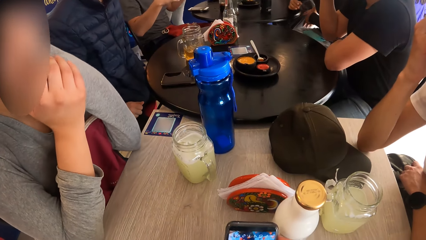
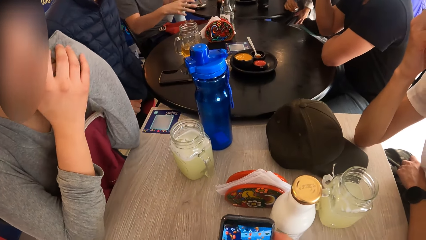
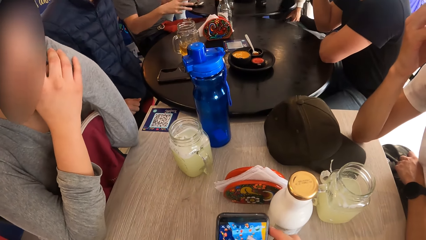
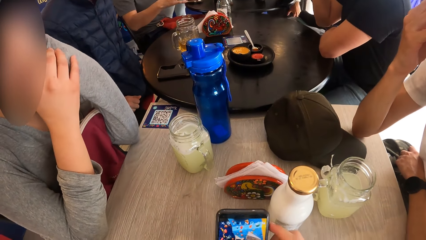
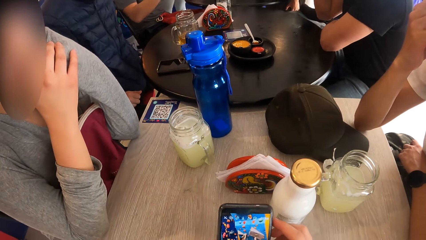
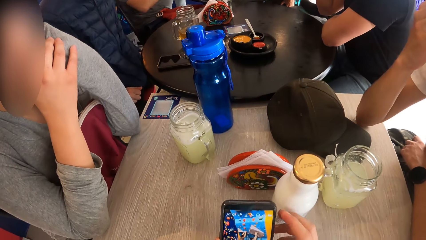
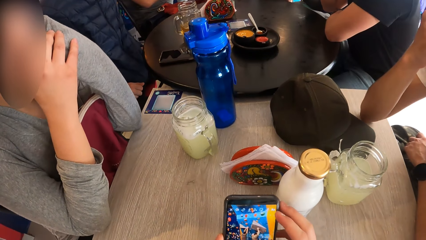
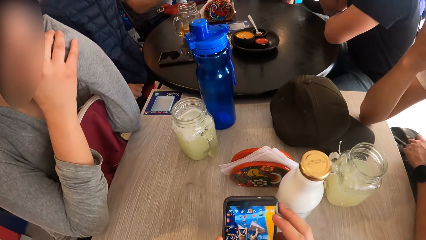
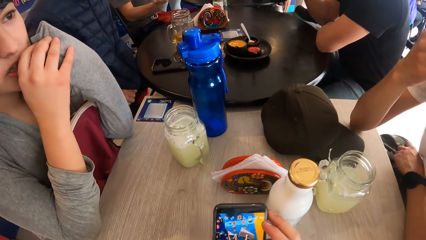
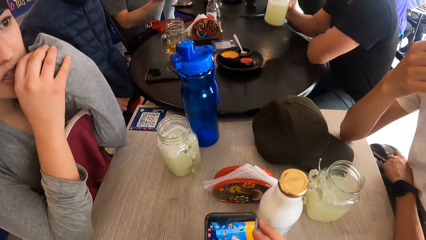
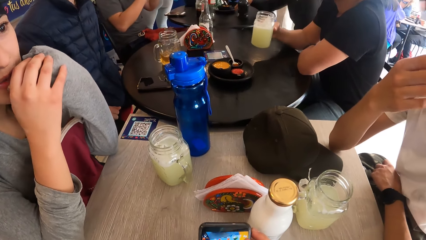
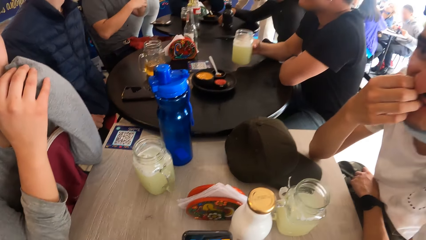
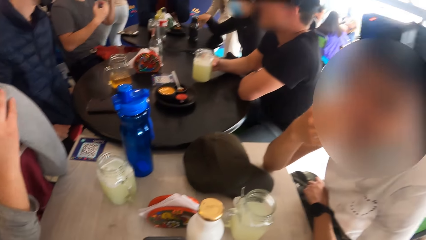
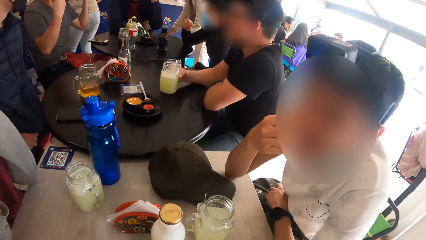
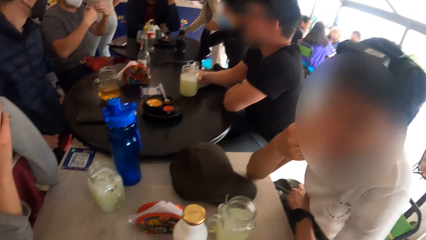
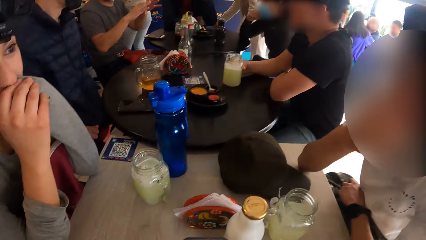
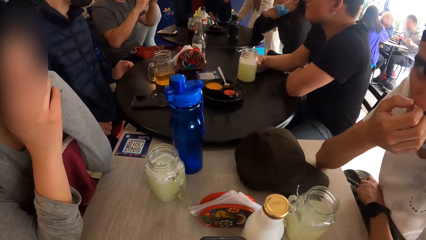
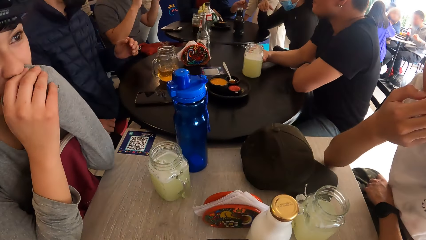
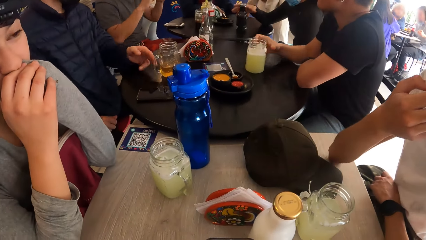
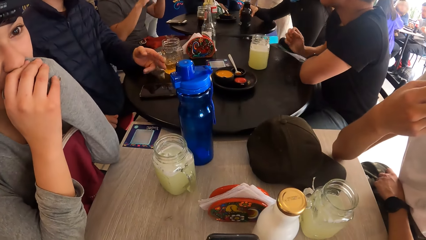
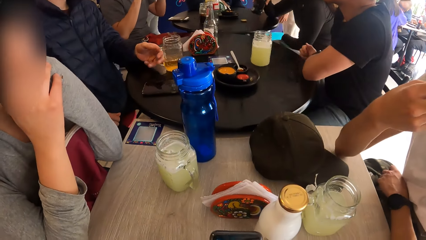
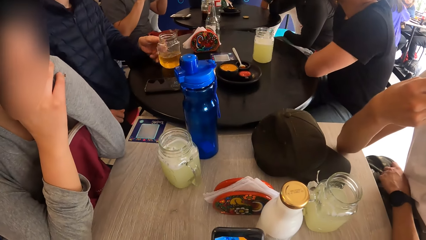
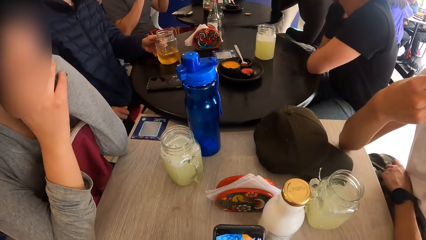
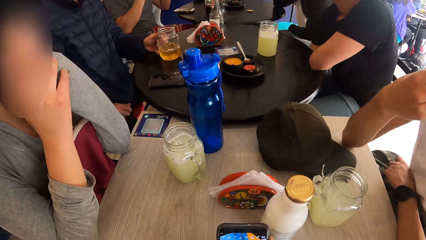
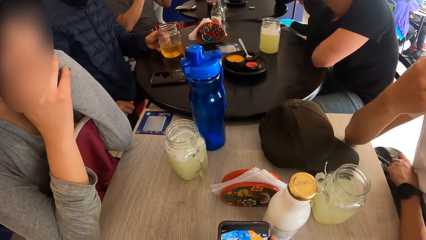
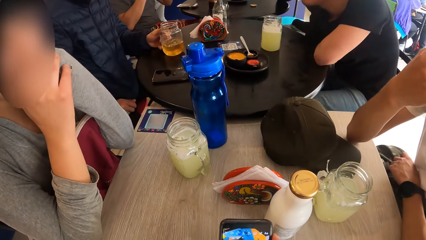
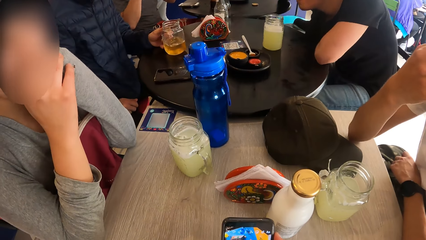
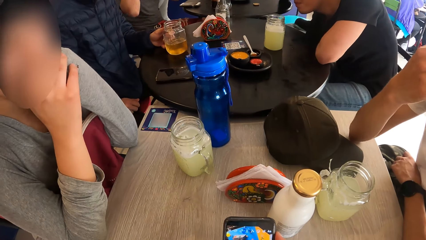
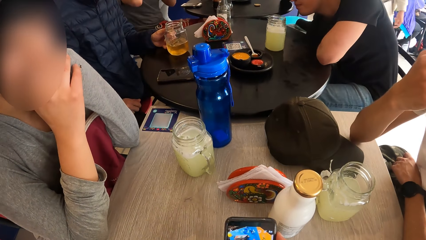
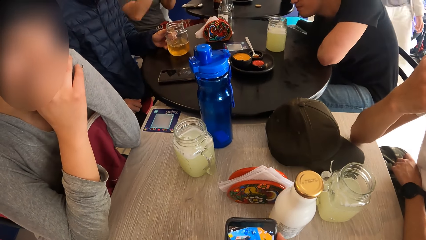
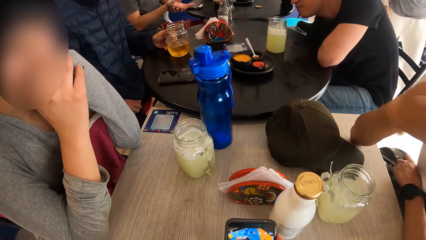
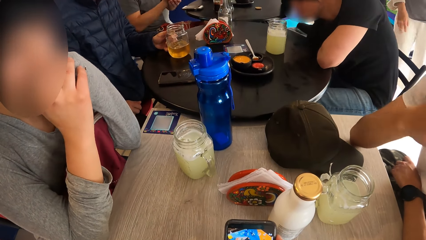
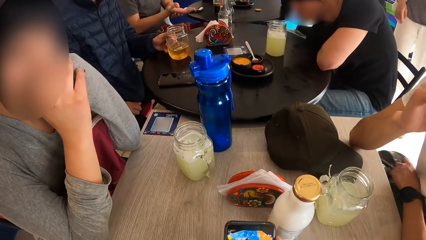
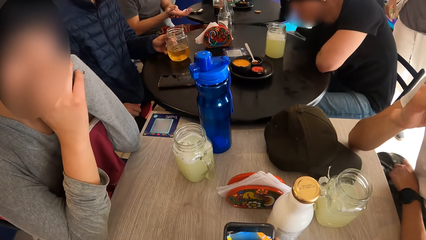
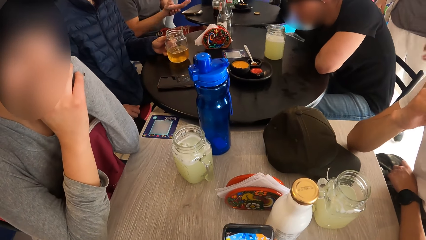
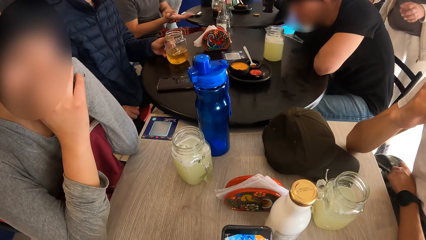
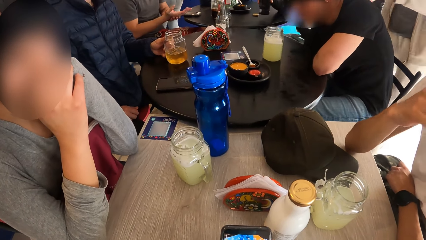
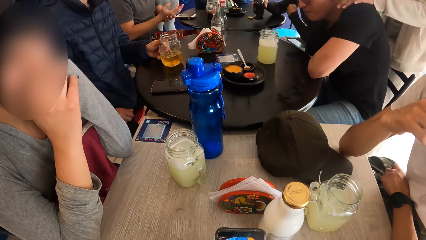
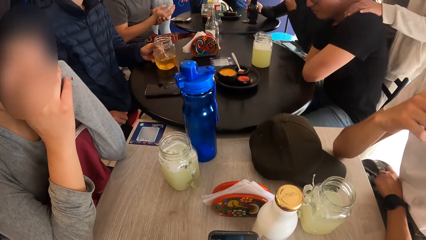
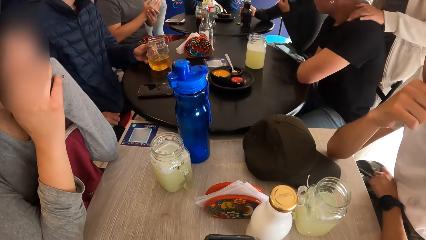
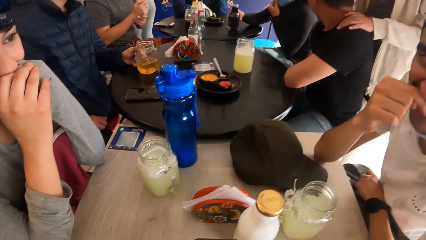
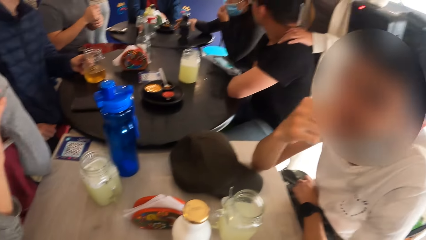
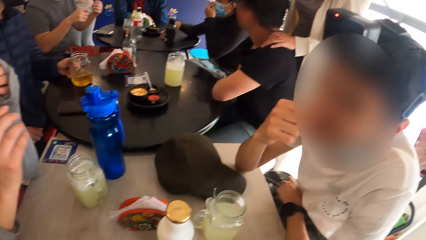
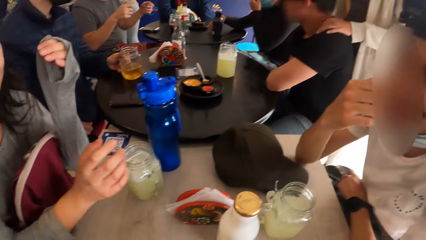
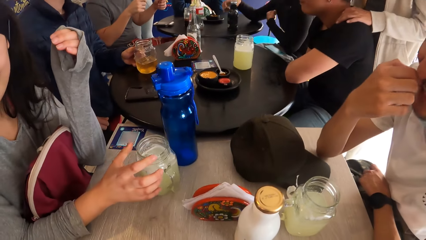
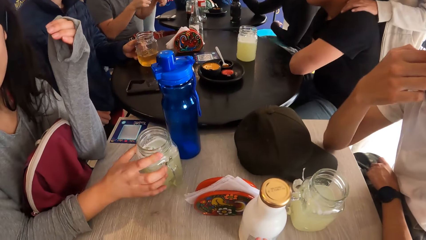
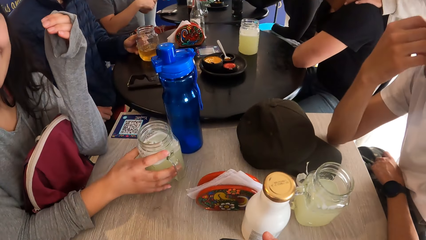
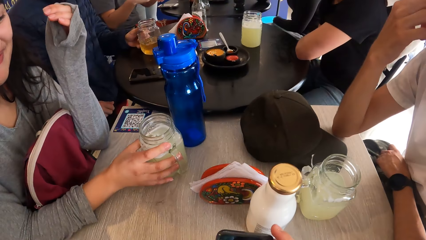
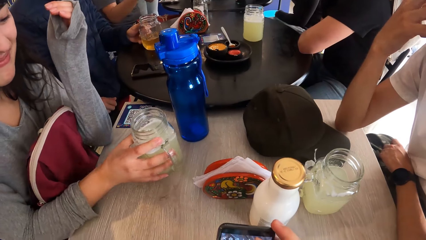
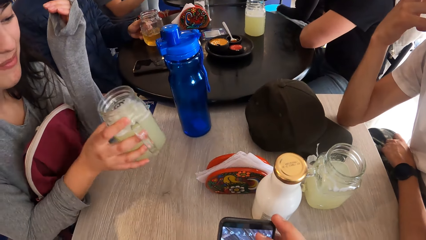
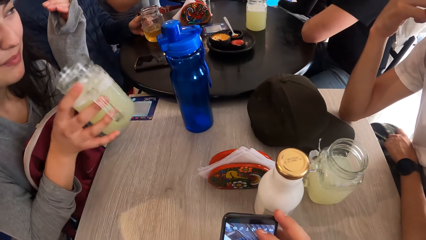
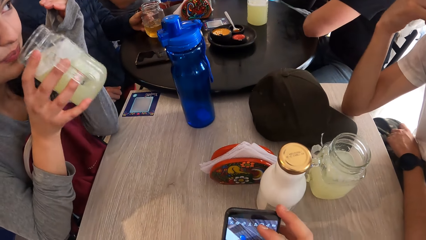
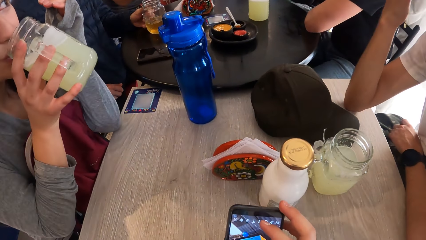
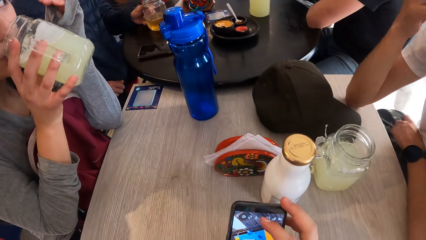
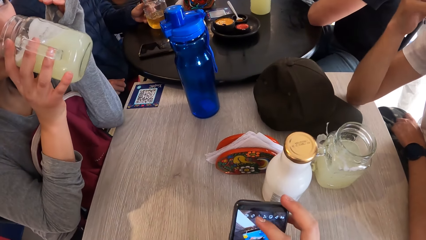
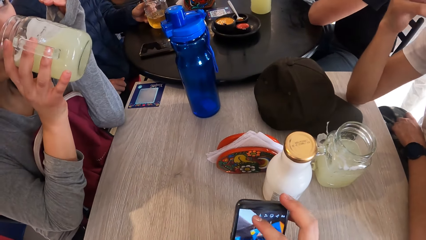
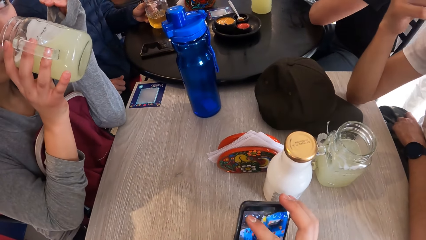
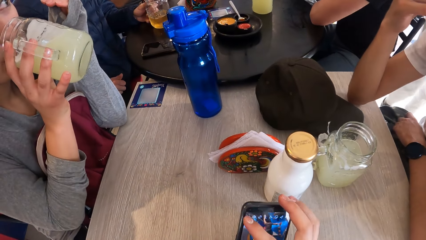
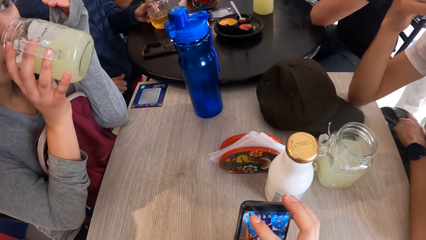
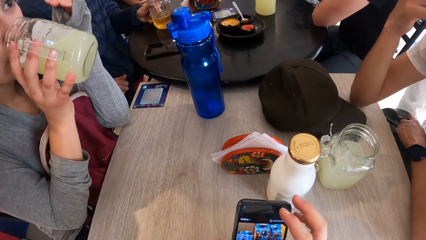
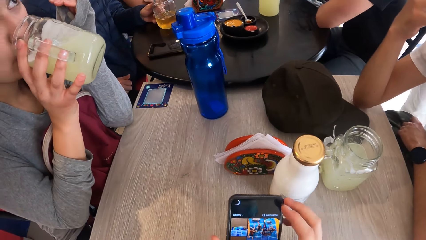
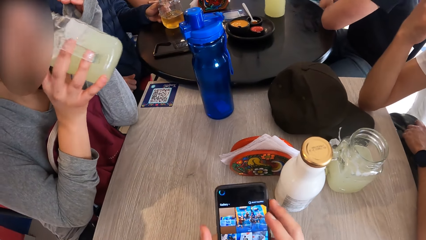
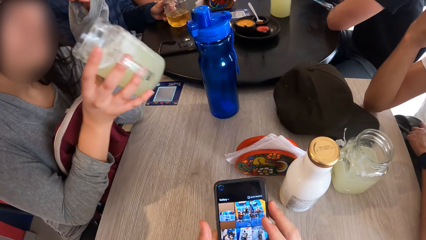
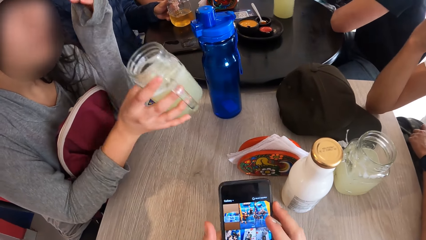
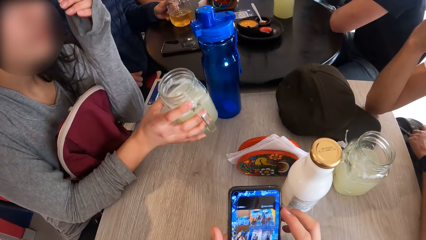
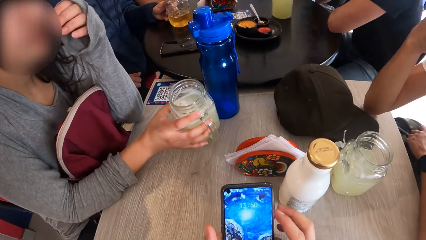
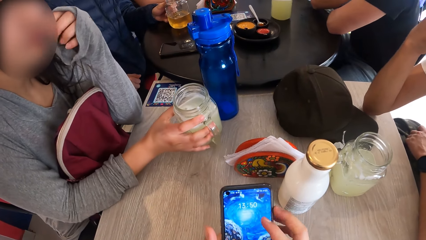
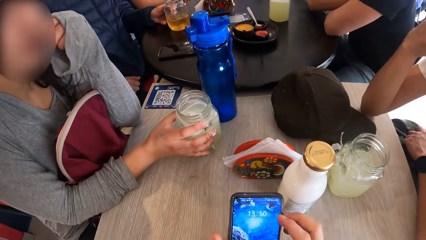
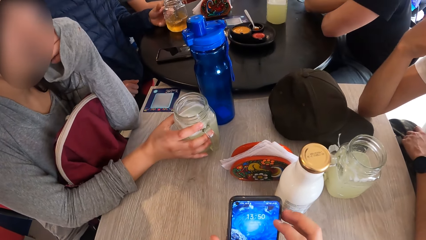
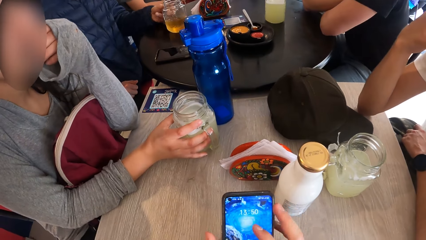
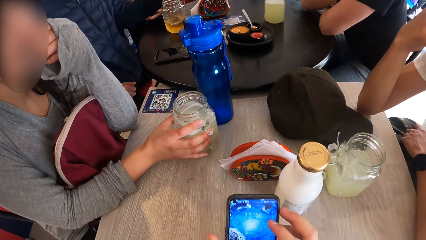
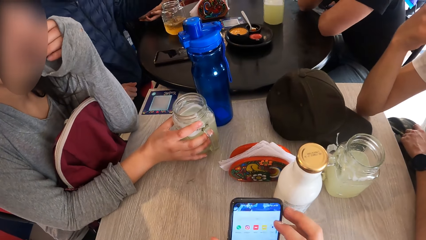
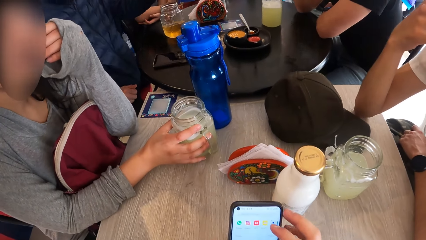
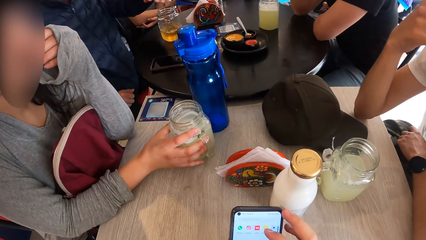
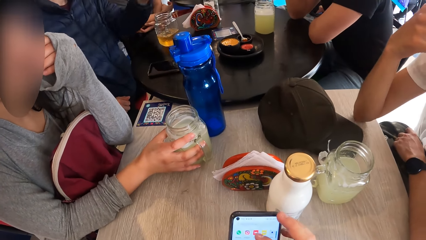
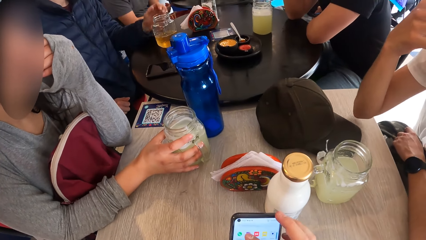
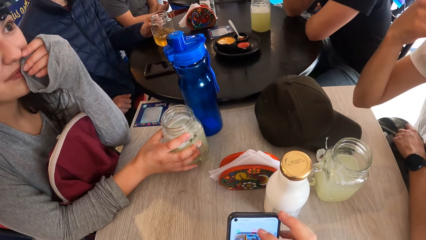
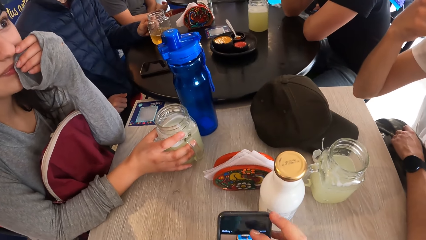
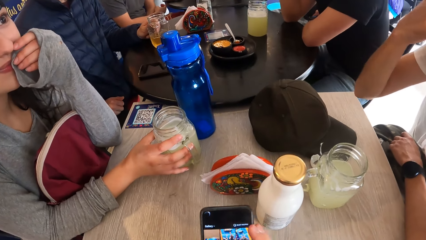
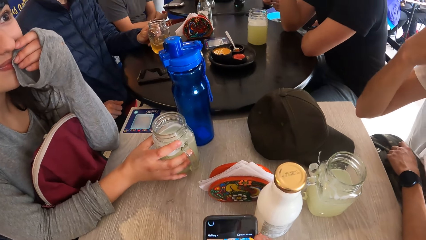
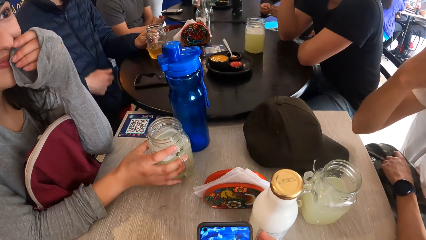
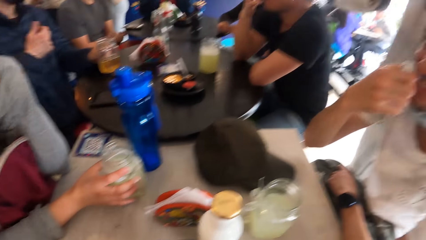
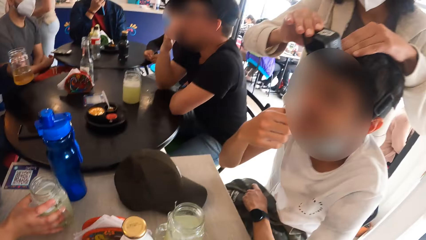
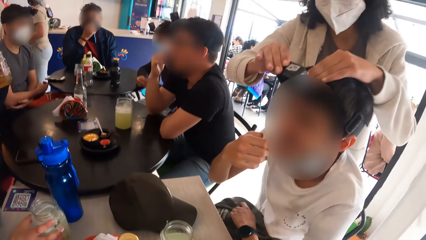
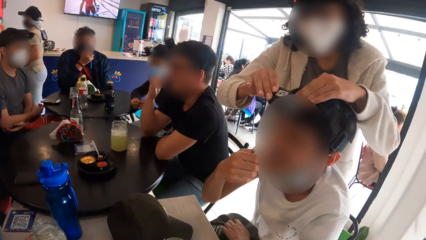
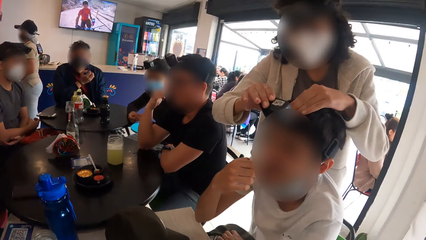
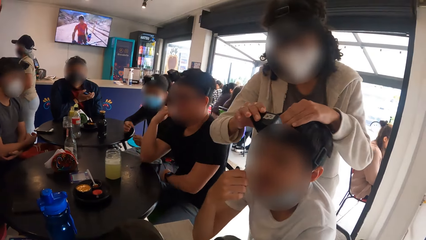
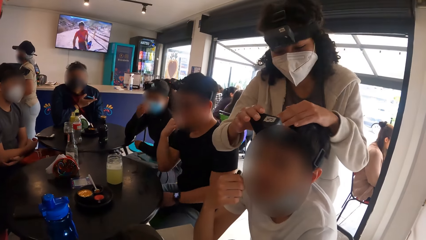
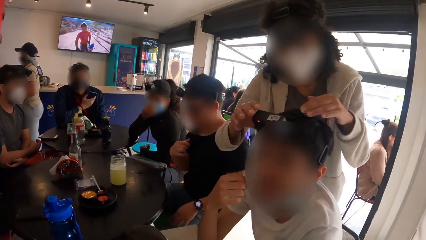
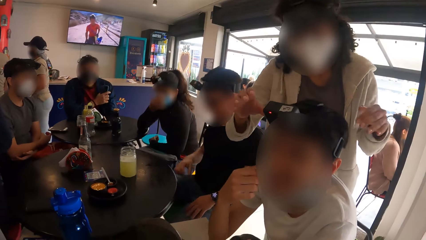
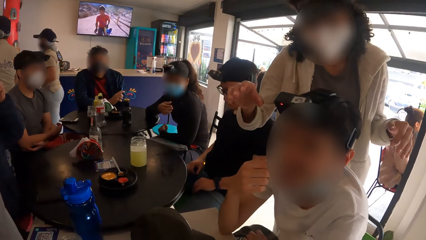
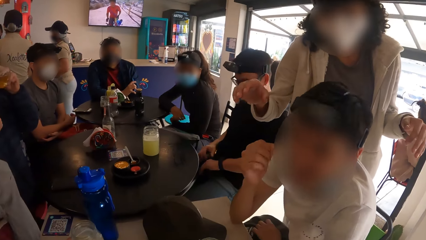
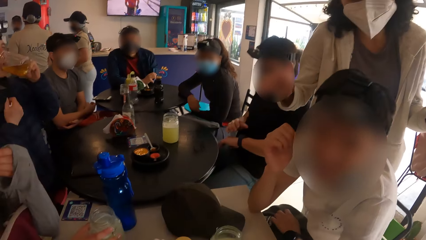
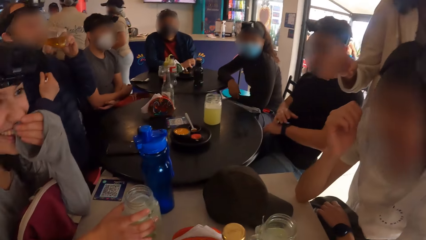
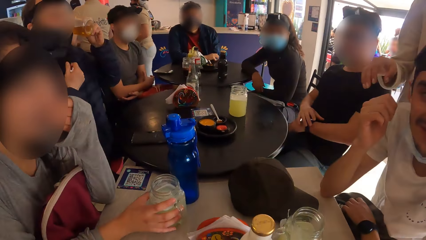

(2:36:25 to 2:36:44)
A man drinks from the jar of juice with his right hand. The camera wearer touches the phone. A woman interacts with another man. The first man drops the jar of juice on the table with his right hand. The camera wearer looks around. A third man holds the jar of beer on the table with his left hand. Another woman drops the bottle on the table with her right hand. The first woman picks up the jar of beer on the table with her right hand. The first woman drinks from the jar of beer with her right hand. The camera wearer touches the phone. The first woman drops the jar of beer on the table with her right hand. The third man picks up the jar of beer on the table with his left hand. A third woman adjusts the second man's head camera on her head with both hands. The camera wearer looks around.
